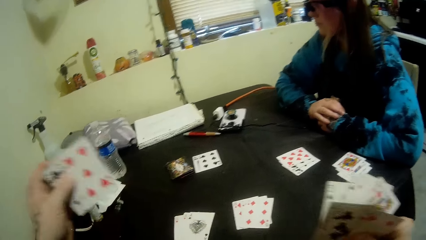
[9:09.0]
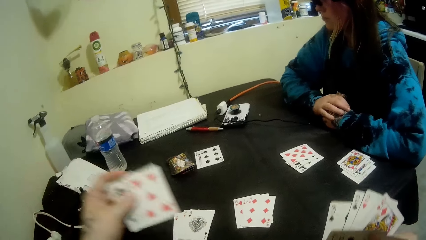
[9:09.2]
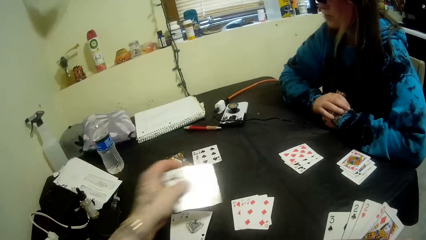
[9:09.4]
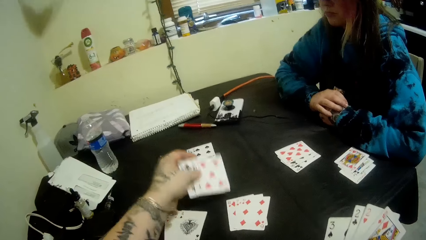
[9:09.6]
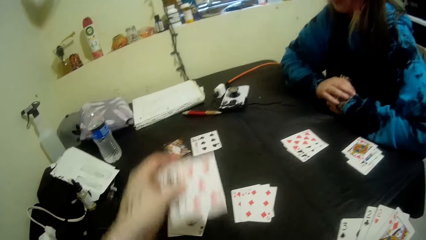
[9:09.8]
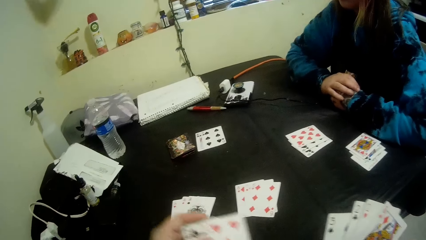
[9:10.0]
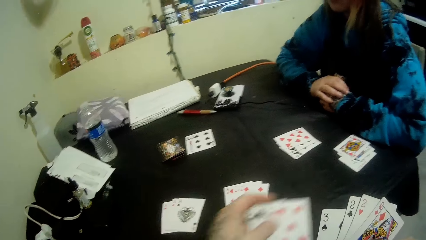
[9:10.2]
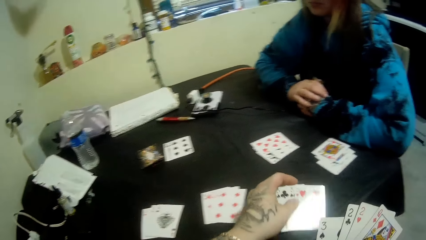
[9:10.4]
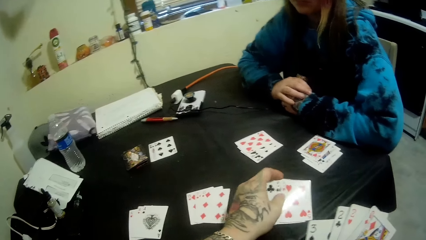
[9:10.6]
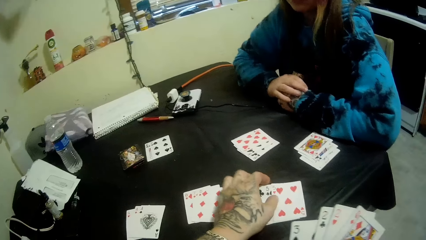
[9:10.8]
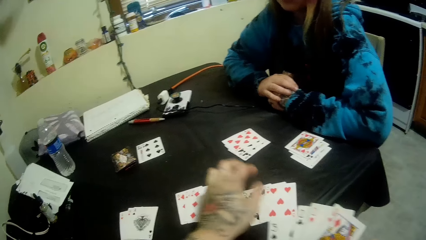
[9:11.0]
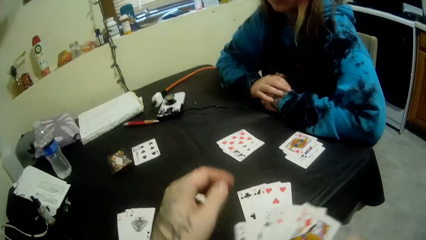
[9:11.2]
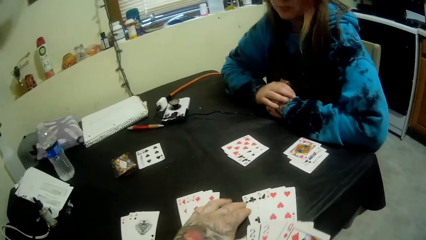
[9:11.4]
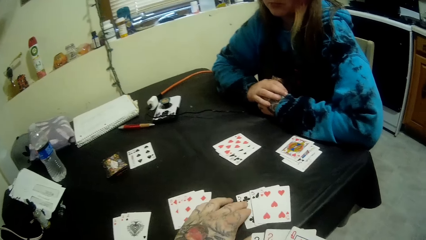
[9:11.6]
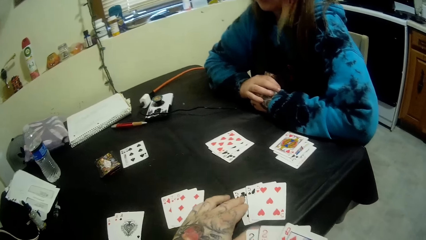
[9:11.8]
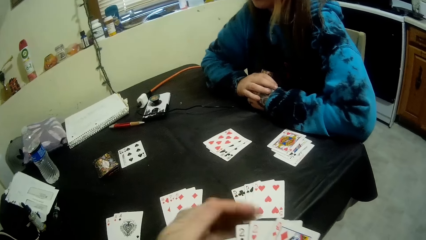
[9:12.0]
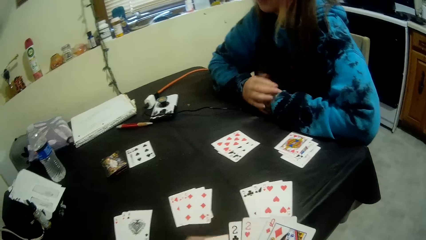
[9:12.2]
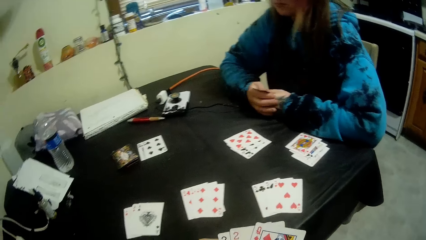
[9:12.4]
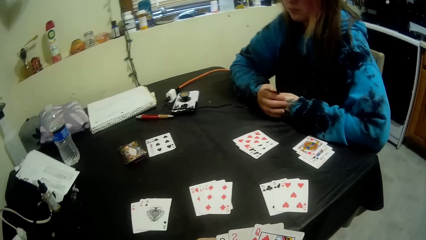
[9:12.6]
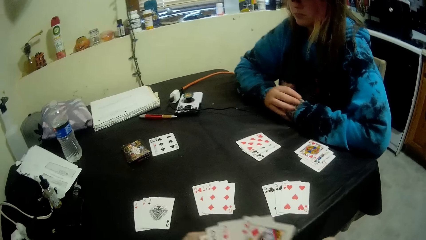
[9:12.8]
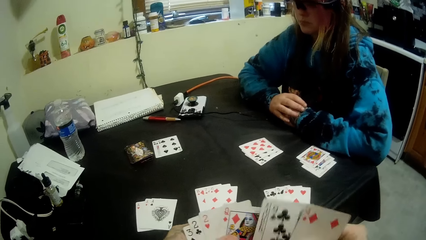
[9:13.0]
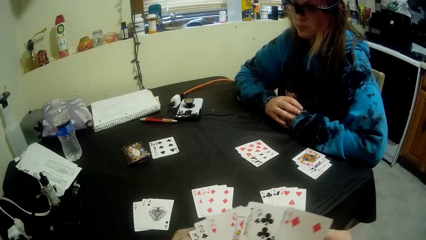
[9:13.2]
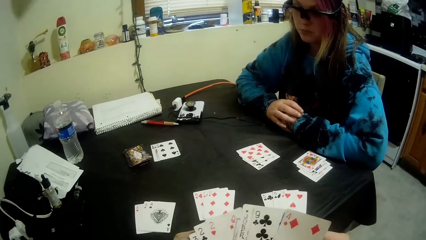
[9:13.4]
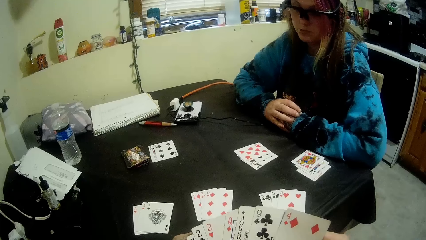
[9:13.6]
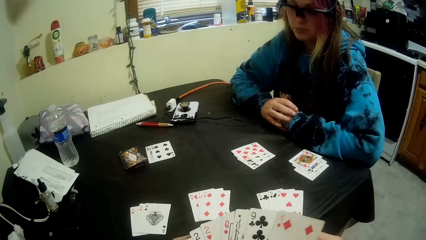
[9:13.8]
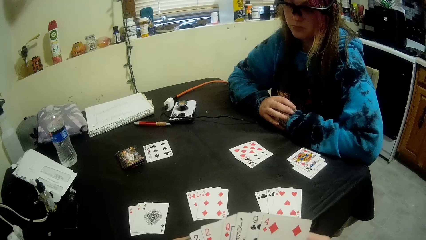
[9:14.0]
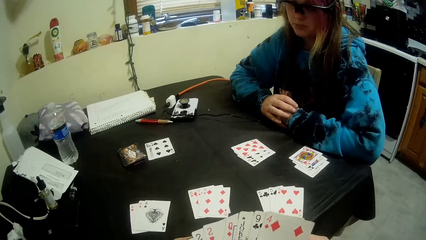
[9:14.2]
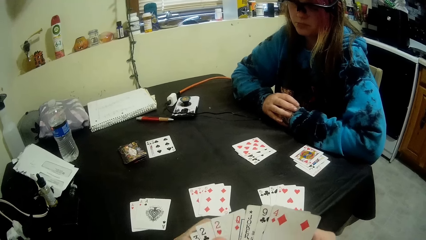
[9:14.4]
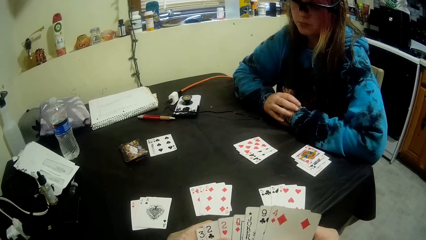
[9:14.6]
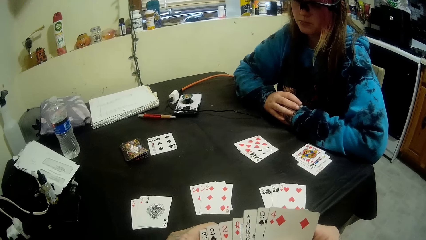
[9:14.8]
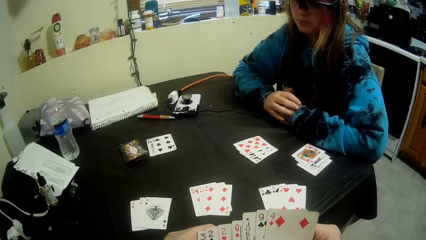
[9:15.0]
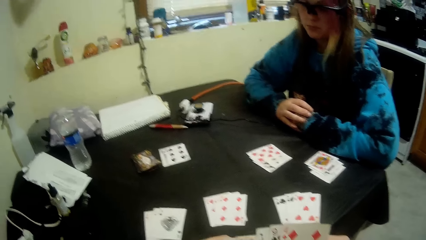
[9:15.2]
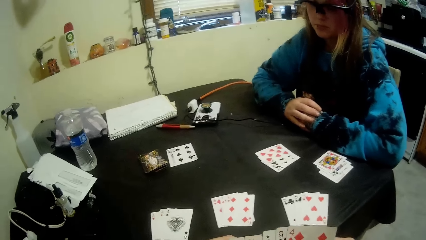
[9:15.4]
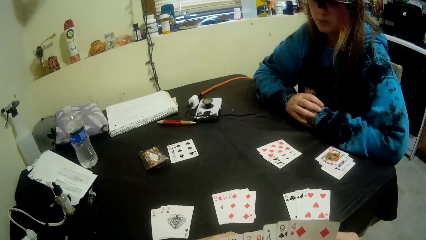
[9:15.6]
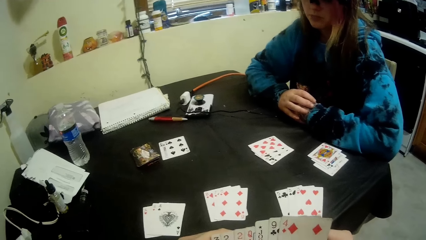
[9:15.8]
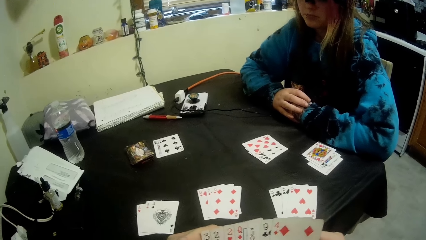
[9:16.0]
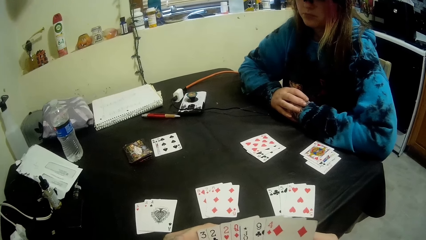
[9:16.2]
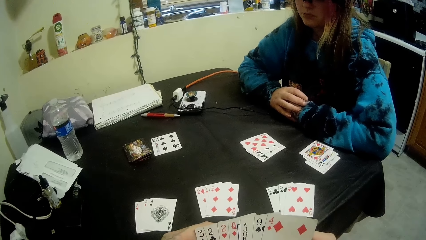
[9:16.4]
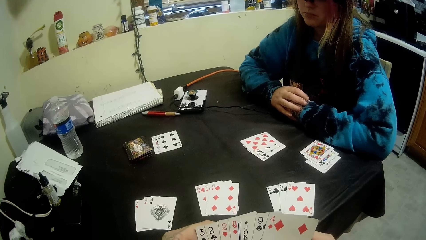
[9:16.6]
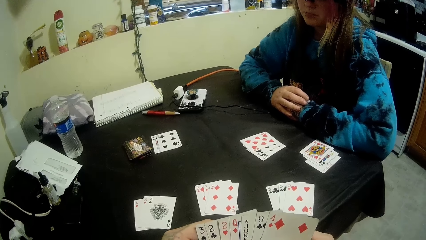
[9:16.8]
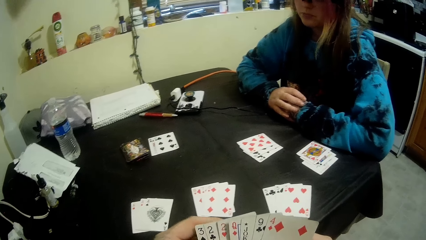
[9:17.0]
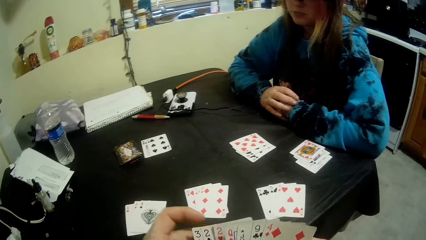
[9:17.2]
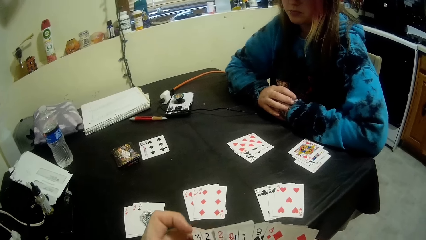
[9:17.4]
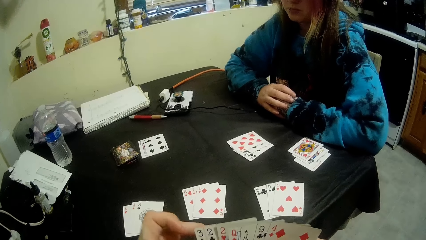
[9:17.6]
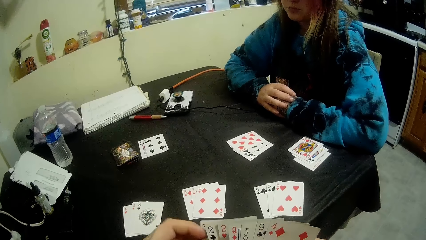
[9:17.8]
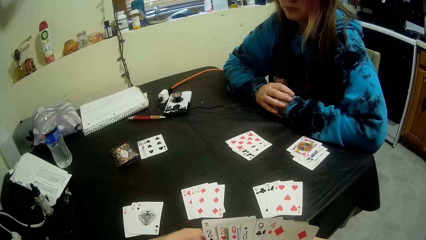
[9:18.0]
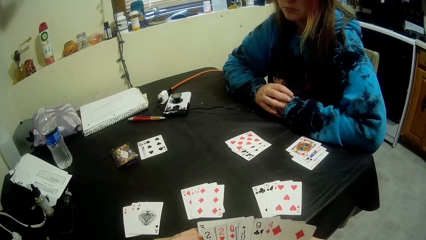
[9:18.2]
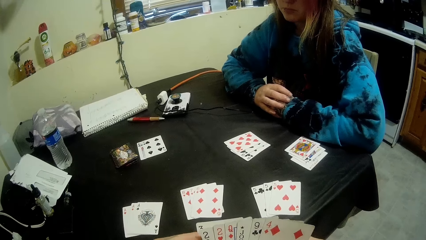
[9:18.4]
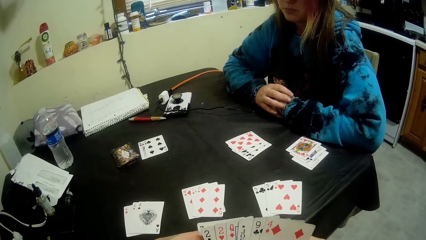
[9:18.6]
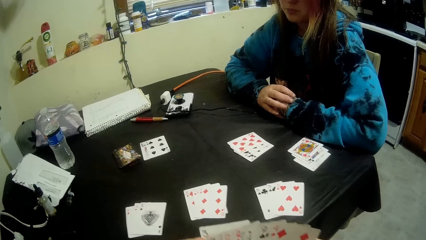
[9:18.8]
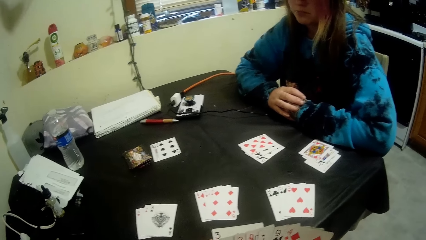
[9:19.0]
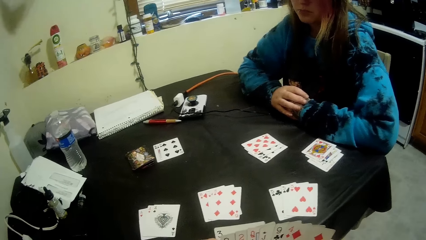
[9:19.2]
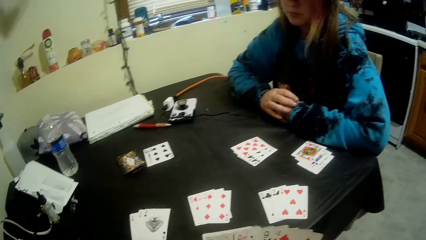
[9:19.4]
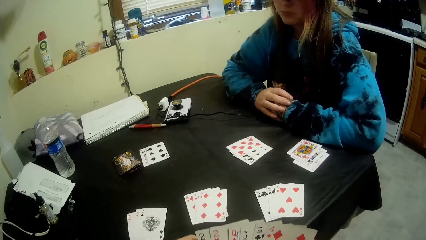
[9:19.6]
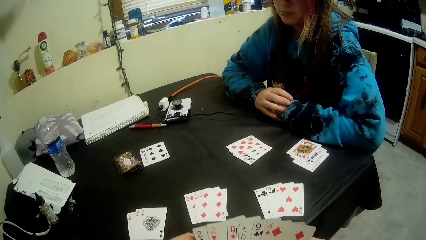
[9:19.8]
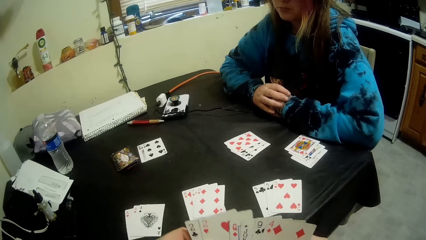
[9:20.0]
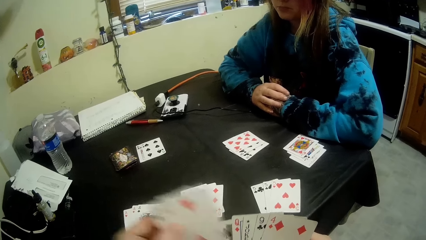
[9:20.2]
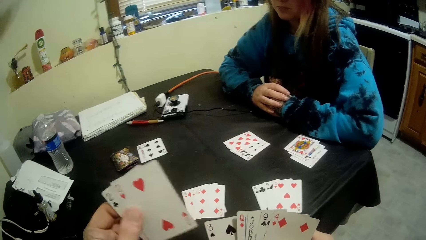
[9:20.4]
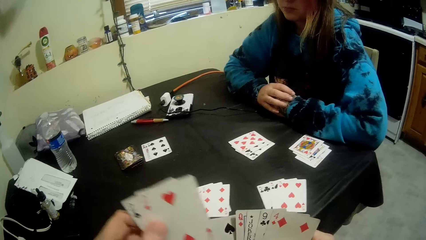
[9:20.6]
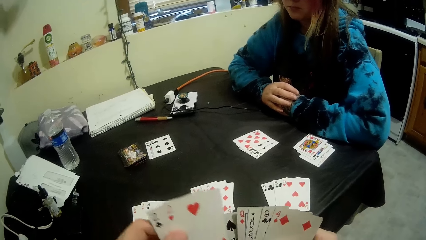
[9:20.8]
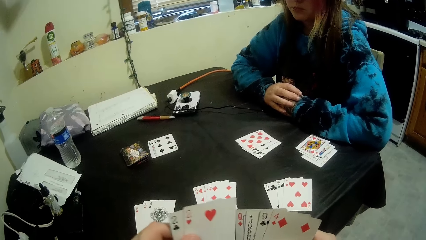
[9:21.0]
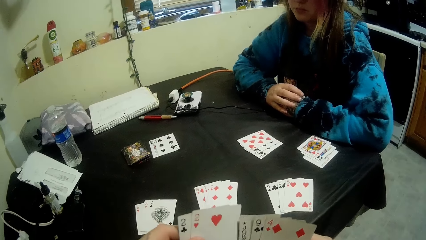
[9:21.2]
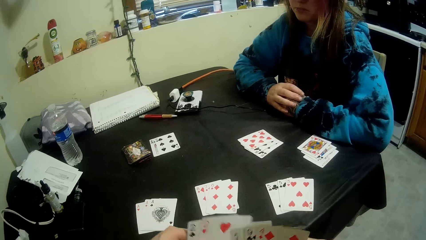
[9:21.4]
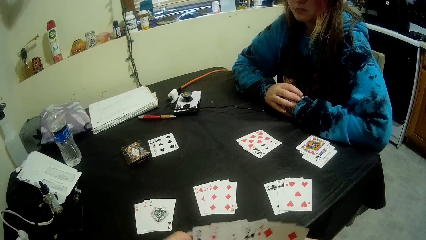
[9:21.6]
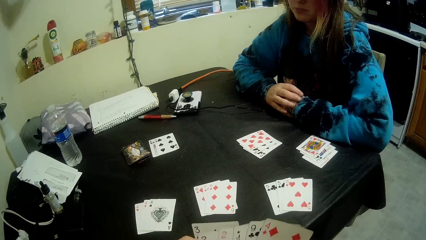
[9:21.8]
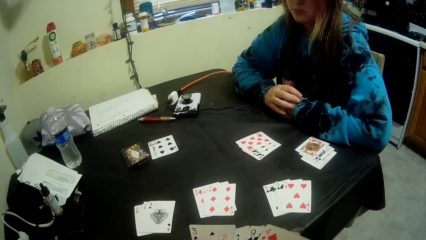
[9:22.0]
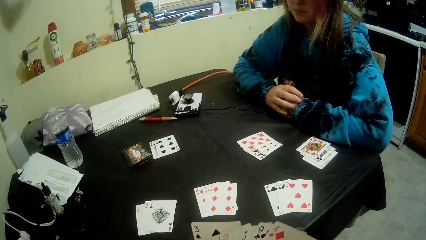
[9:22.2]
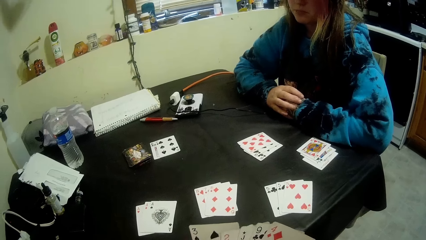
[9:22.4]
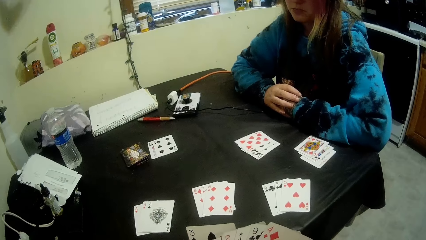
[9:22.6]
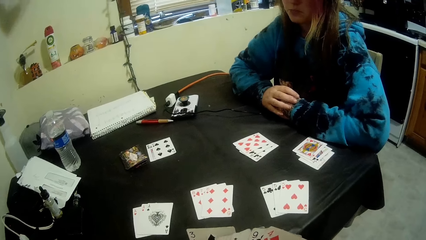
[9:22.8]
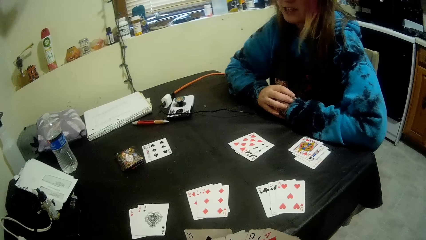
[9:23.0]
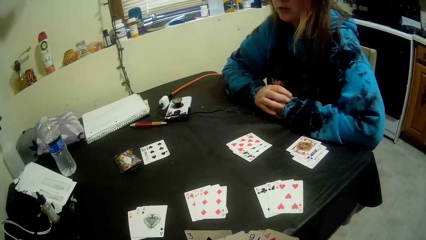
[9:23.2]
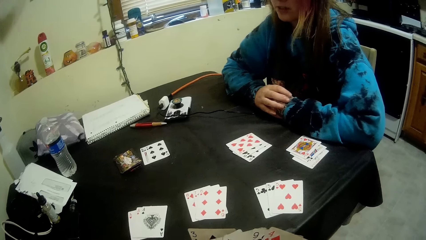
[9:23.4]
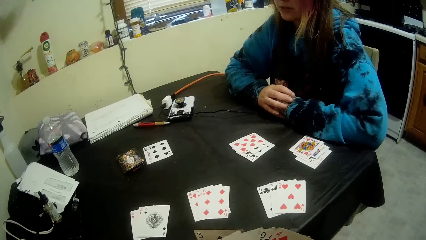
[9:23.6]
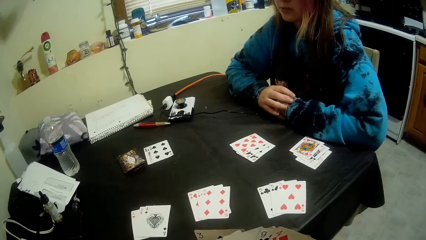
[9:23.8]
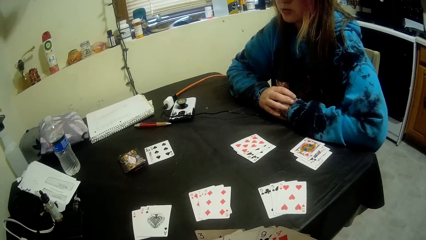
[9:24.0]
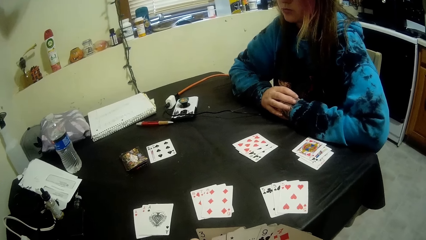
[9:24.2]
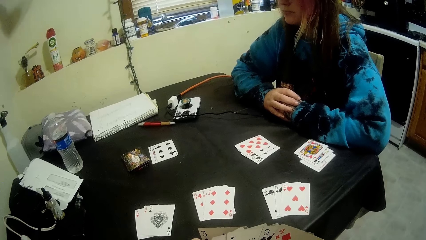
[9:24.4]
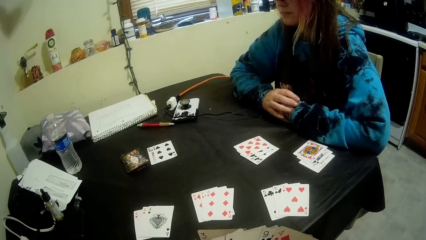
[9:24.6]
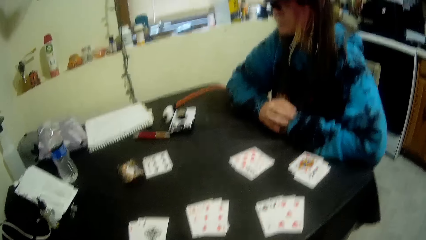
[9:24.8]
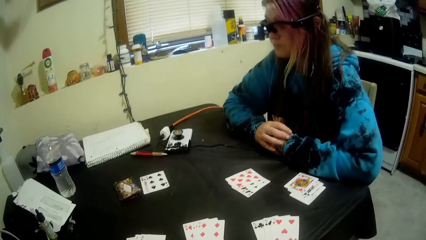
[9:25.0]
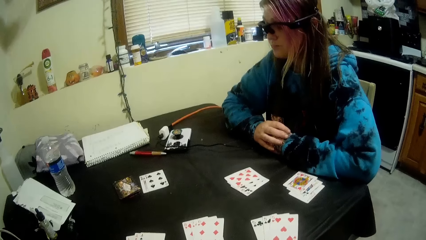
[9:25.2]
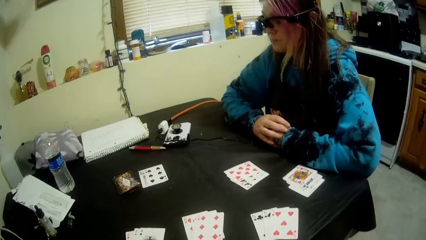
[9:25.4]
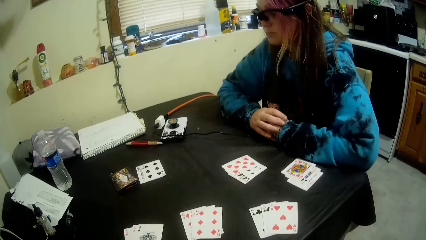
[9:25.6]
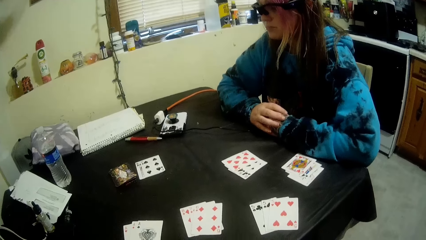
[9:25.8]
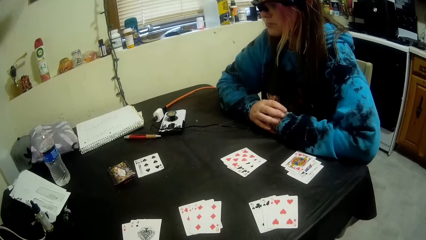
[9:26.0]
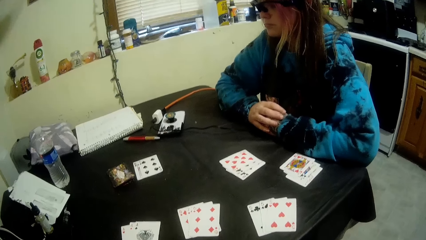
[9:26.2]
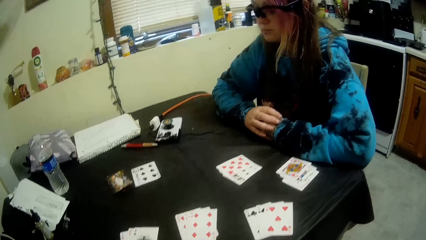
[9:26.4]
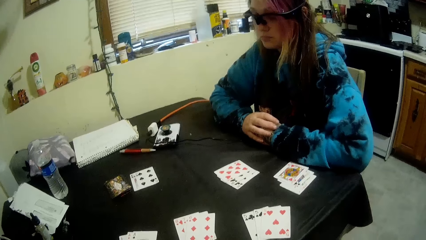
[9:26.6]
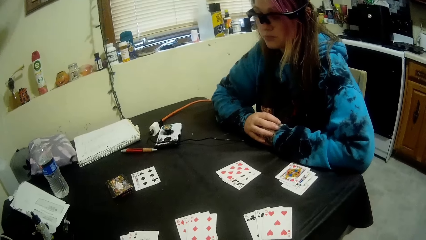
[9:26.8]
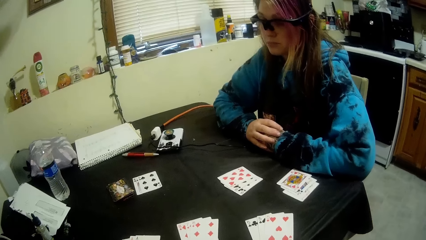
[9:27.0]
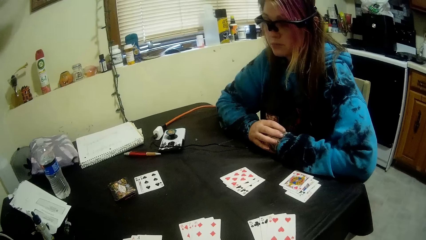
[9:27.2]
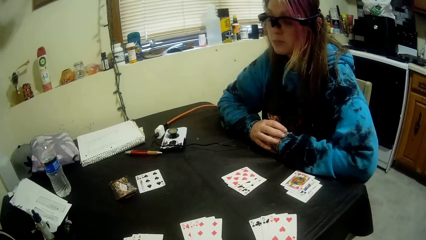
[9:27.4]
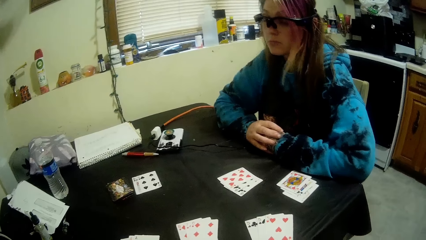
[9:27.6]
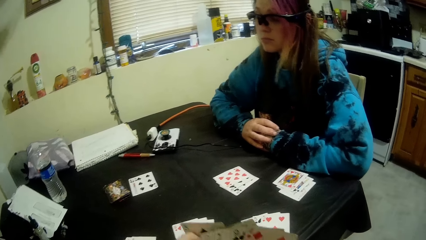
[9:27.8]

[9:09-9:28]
The camera wearer puts the cards on the table. They move the cards. They look at the cards. They hold two cards up. They put the cards together. They look at a person.
